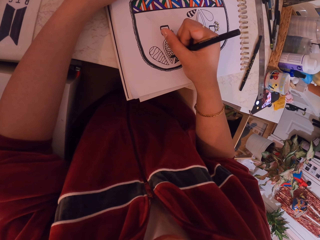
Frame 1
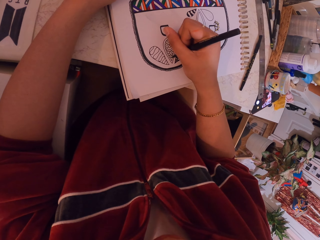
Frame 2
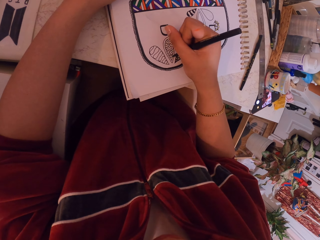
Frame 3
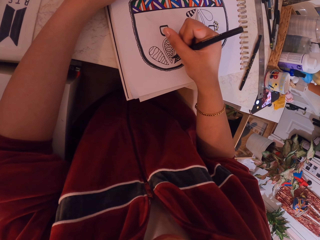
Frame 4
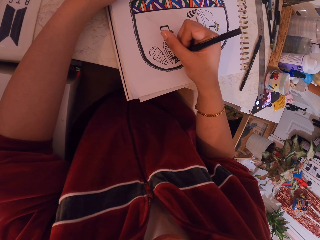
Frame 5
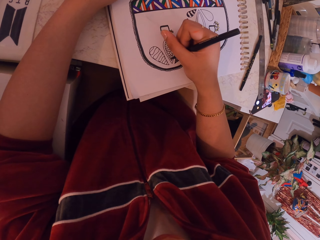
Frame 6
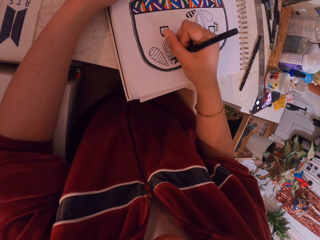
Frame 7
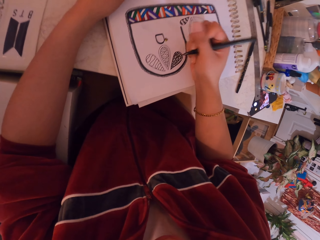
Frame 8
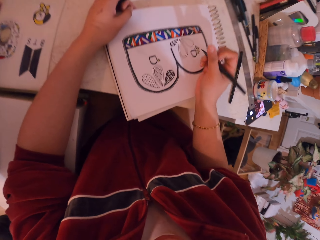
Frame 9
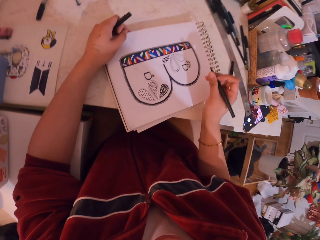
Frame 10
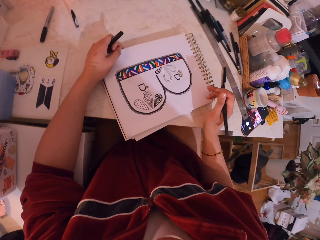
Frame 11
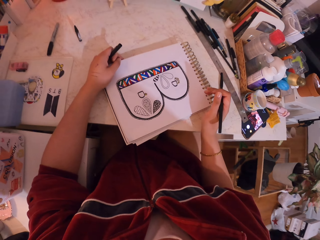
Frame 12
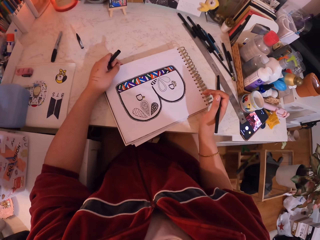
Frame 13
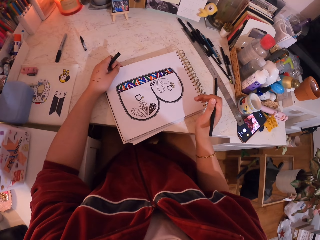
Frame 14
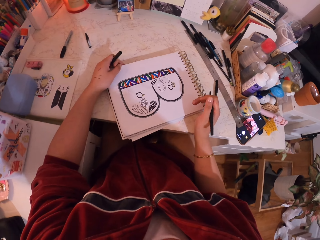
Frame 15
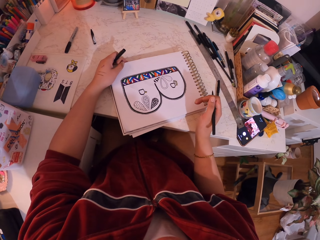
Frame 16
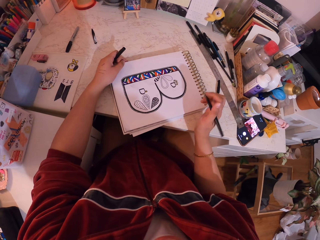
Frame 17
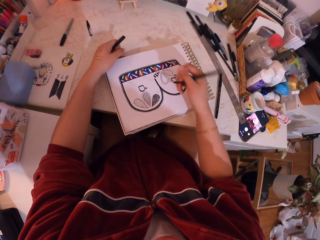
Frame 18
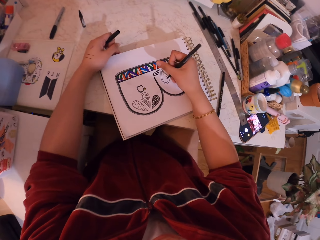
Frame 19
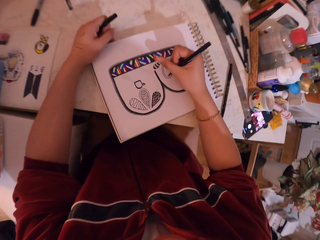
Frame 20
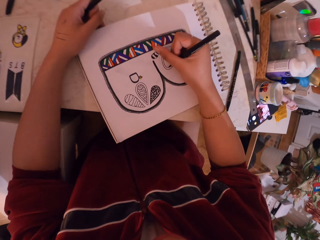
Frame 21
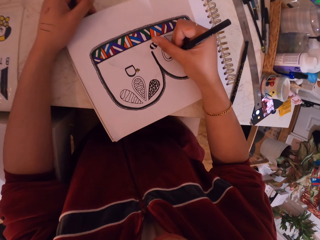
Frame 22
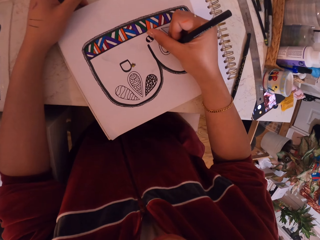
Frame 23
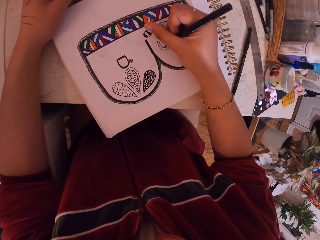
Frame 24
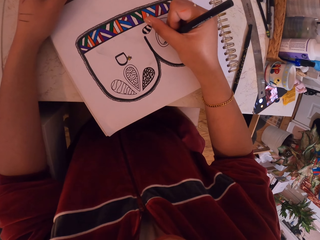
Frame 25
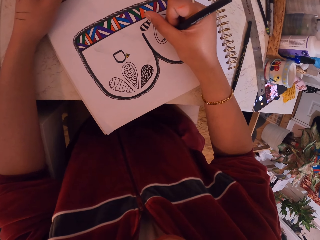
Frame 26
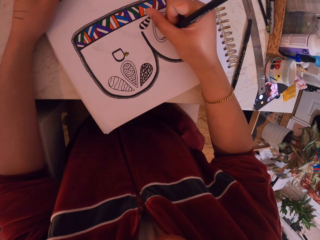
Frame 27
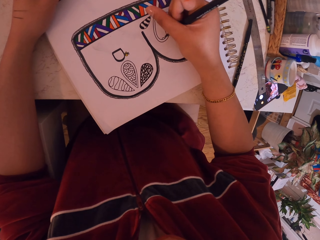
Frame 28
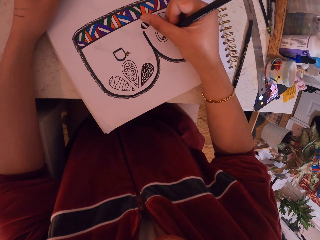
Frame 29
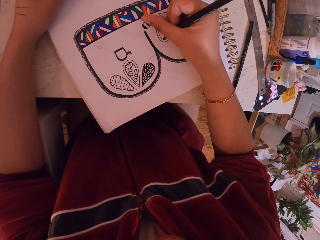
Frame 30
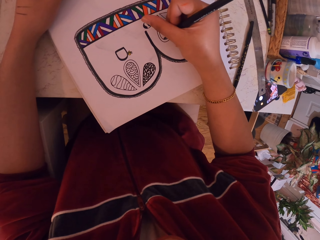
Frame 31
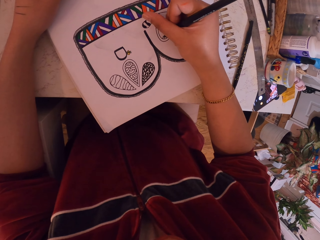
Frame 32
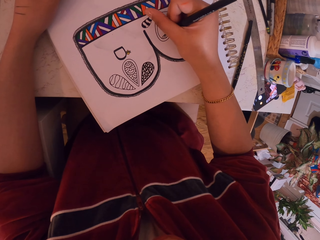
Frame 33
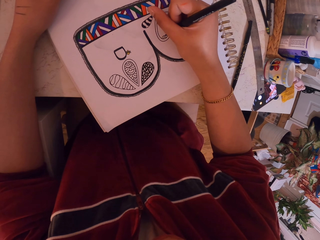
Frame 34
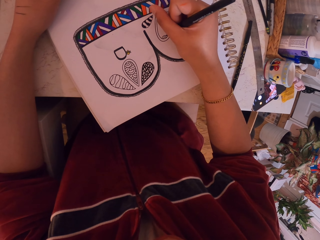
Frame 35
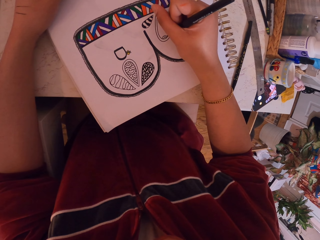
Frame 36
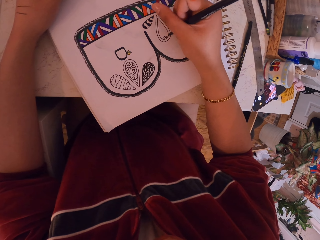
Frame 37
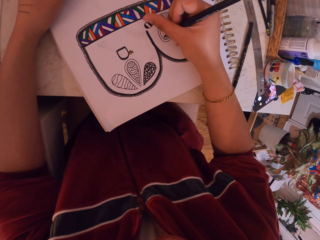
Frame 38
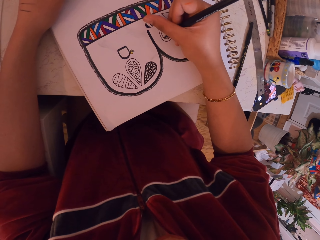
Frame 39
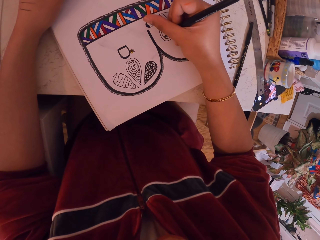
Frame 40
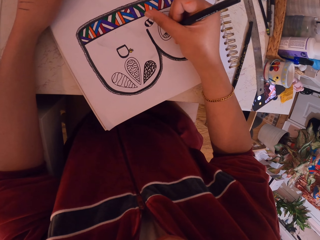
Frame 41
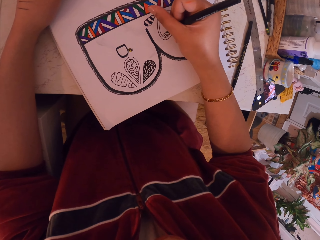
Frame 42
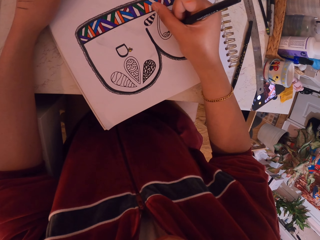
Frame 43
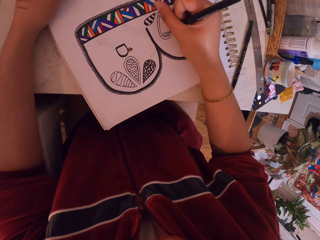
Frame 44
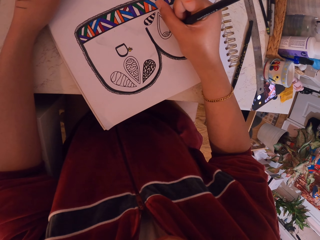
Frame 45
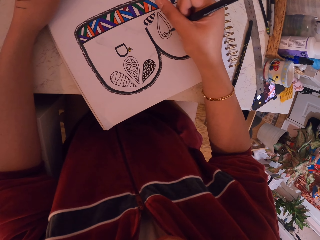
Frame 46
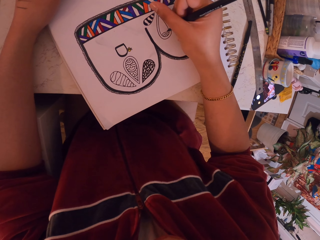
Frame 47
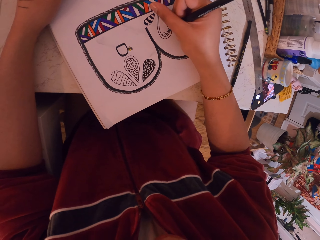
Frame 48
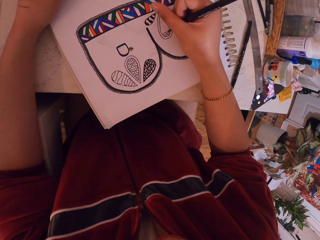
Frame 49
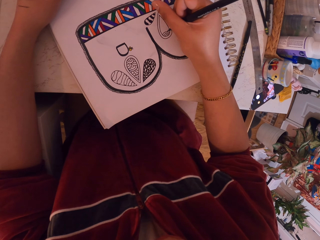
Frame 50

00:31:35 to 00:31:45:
The camera wearer moves the hand. They draw with the pen. They remove the hand from the drawing book. They move the hand towards the drawing book. They draw on the drawing book.

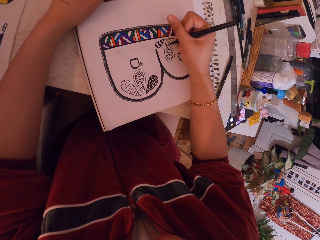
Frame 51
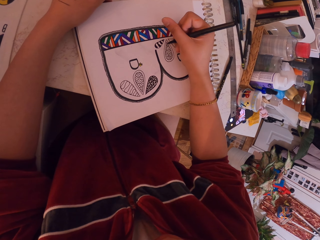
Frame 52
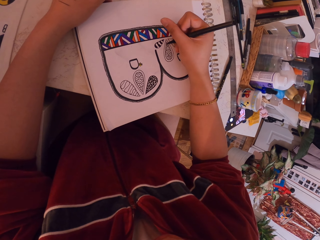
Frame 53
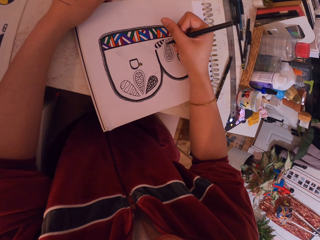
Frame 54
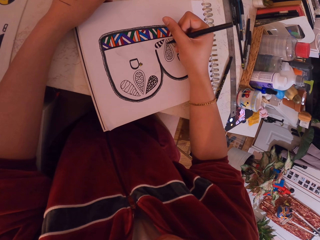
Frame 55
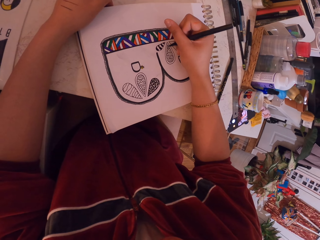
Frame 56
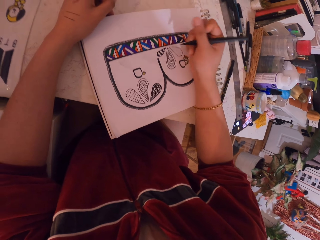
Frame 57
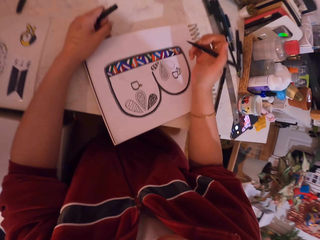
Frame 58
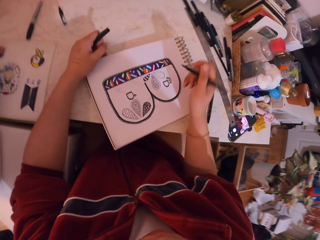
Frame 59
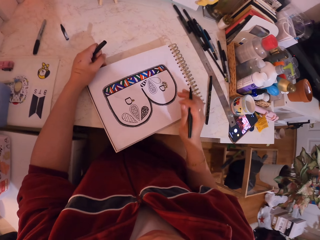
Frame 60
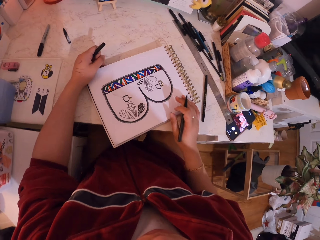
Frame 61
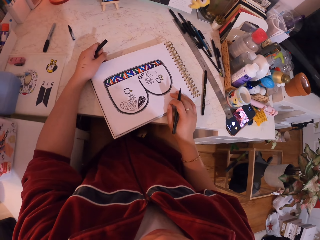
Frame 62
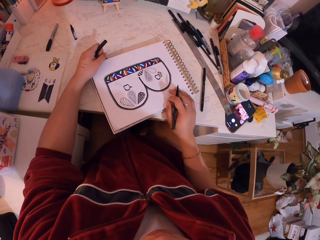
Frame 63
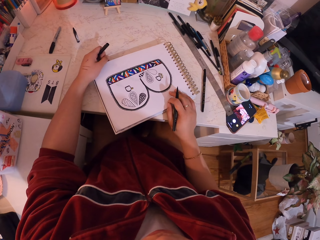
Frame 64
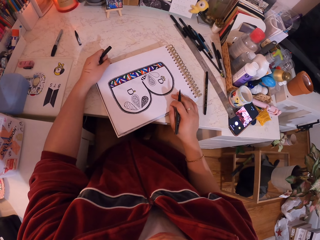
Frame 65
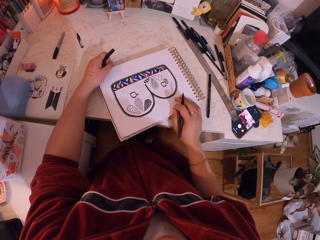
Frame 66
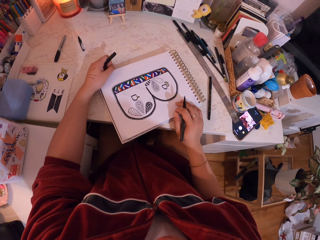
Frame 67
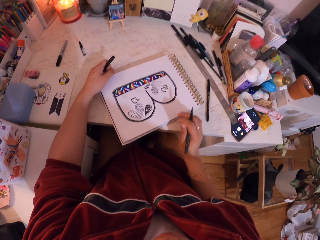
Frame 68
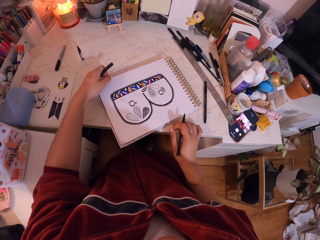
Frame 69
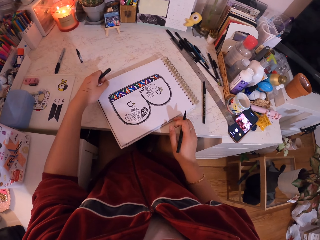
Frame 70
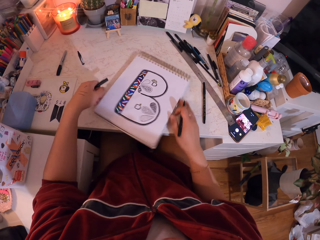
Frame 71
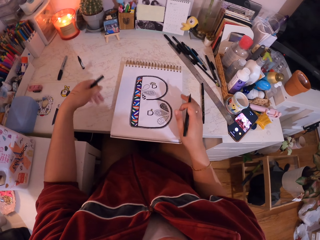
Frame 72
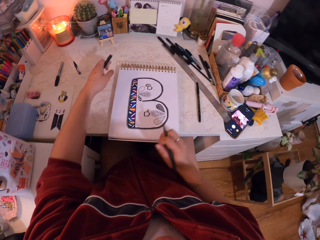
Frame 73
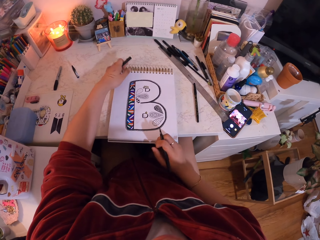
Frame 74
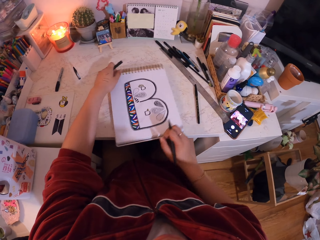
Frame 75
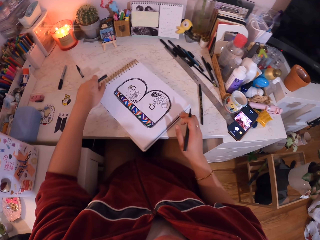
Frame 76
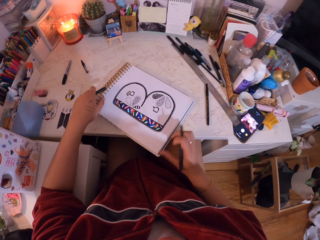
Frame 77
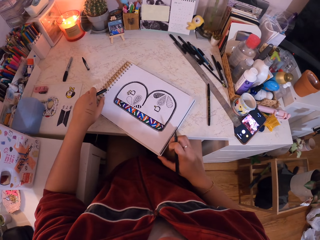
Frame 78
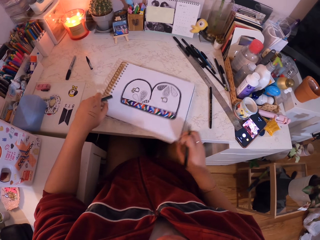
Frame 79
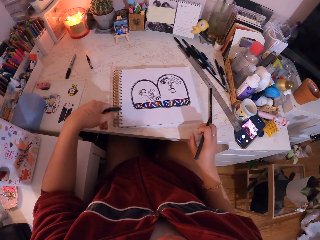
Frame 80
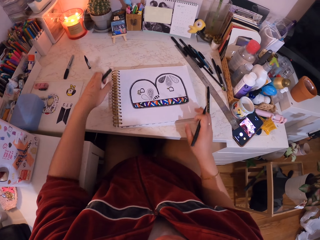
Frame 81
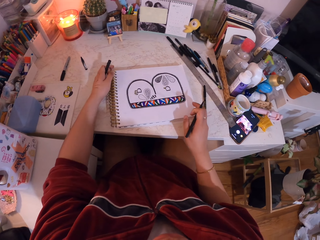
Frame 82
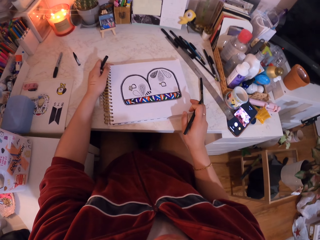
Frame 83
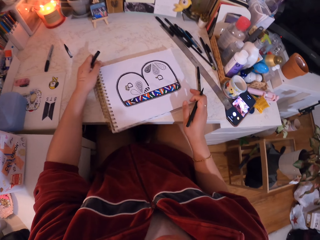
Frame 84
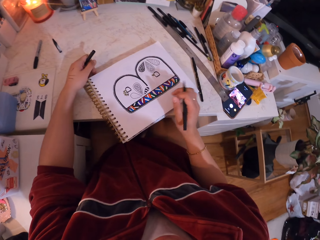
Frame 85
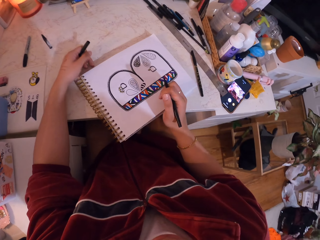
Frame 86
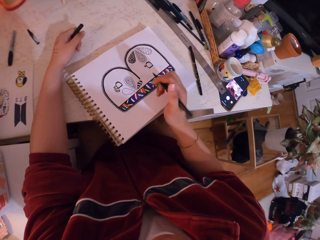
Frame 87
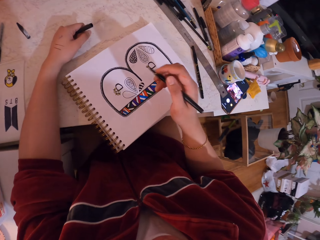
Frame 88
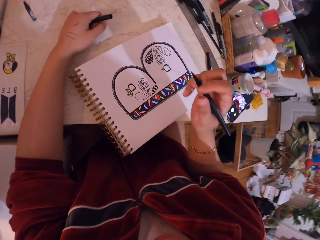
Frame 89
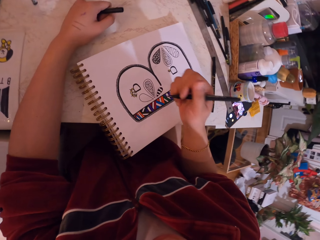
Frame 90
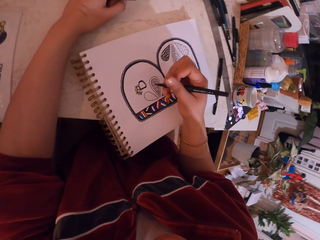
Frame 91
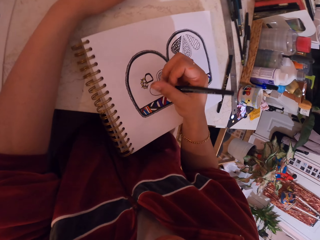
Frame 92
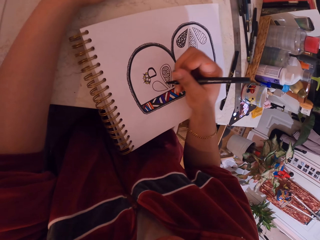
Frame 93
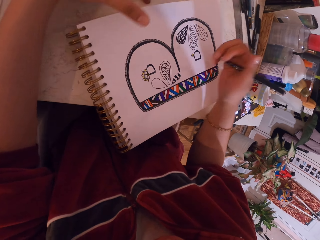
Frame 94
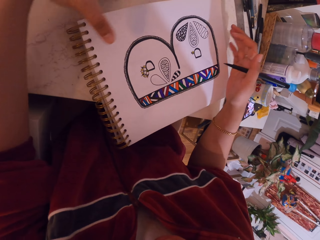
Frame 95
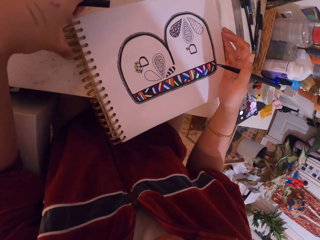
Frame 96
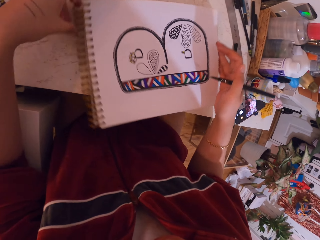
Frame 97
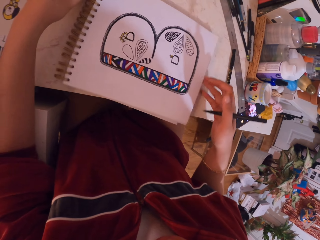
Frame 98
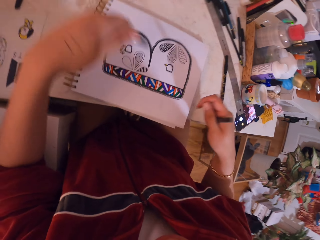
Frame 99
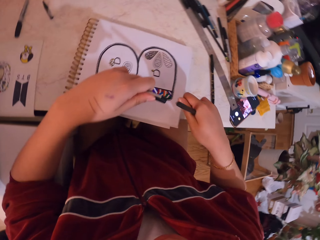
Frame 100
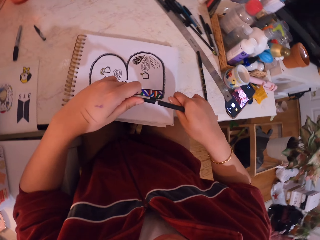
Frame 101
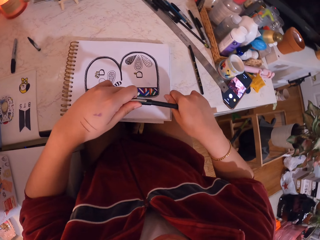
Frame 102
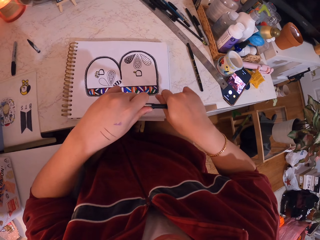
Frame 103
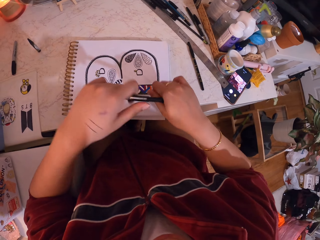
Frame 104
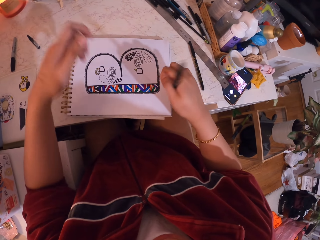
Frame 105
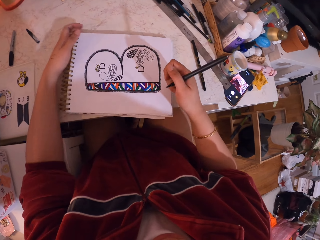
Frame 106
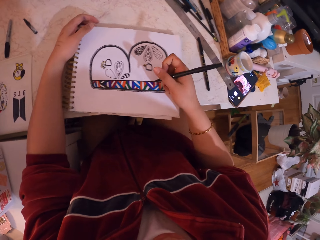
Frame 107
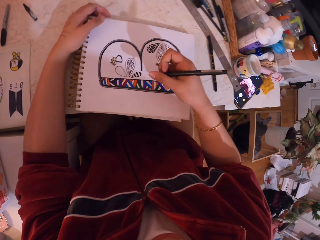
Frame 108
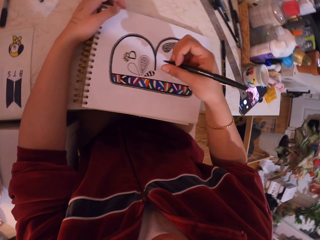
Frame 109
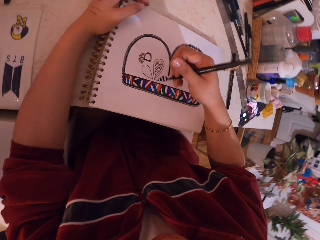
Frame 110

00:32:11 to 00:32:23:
The camera wearer removes the hand from the drawing book. They move hands and move the drawing book. They move the hand towards the drawing book. They move the drawing book. They put the pen lid at the top of the pen. They move the book. They move hands towards the drawing book.
